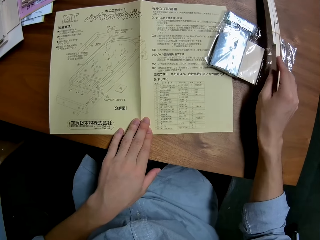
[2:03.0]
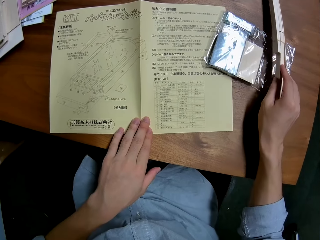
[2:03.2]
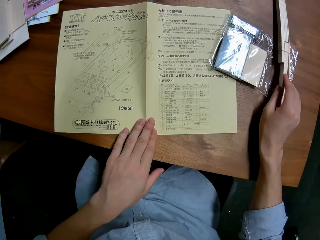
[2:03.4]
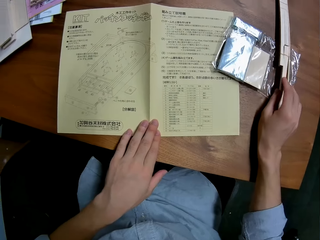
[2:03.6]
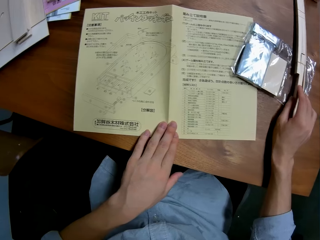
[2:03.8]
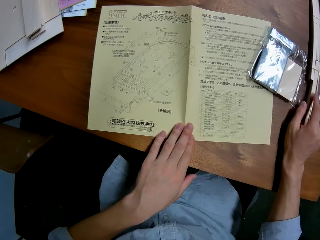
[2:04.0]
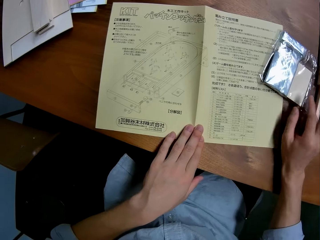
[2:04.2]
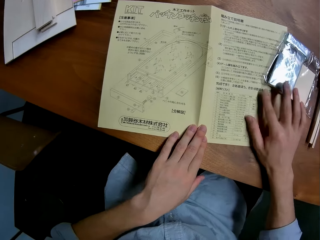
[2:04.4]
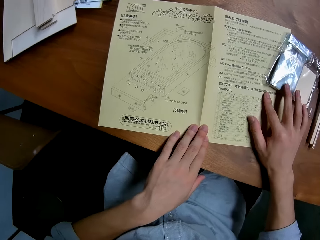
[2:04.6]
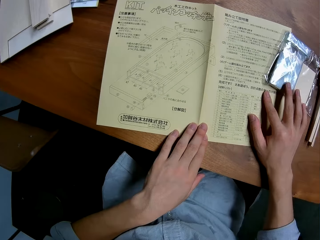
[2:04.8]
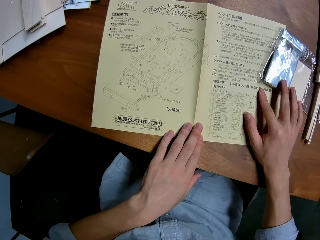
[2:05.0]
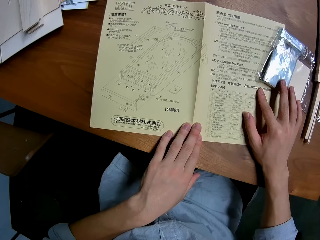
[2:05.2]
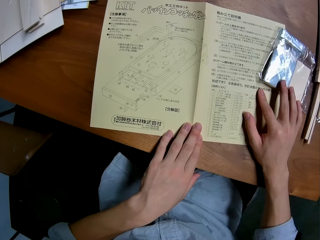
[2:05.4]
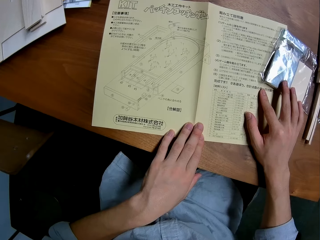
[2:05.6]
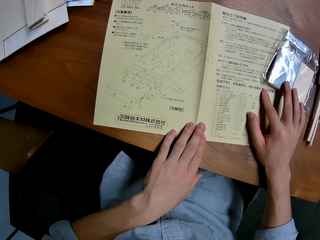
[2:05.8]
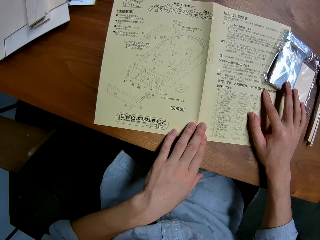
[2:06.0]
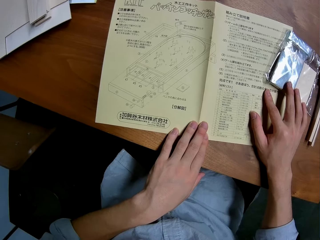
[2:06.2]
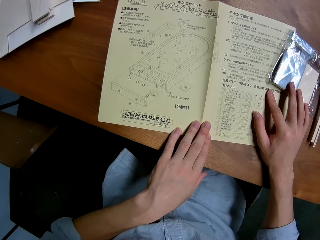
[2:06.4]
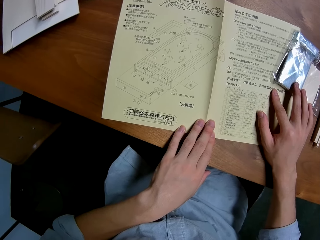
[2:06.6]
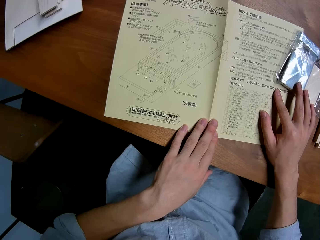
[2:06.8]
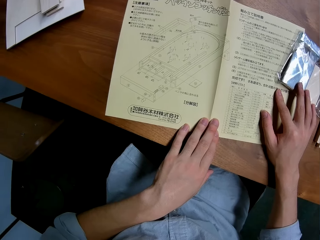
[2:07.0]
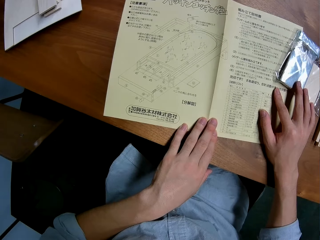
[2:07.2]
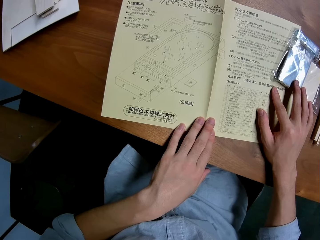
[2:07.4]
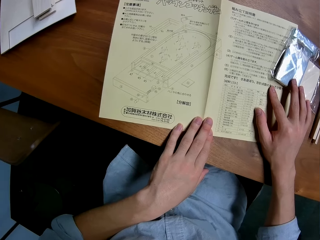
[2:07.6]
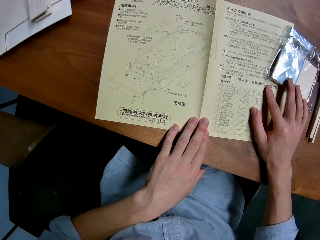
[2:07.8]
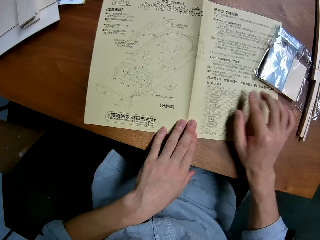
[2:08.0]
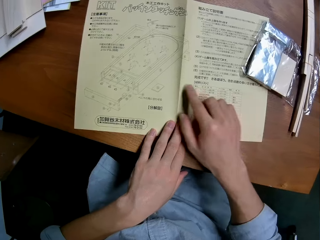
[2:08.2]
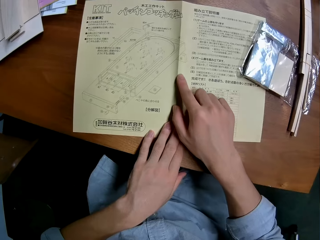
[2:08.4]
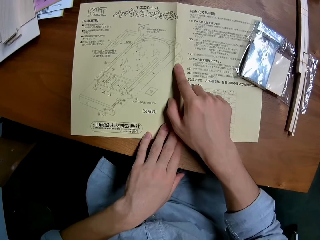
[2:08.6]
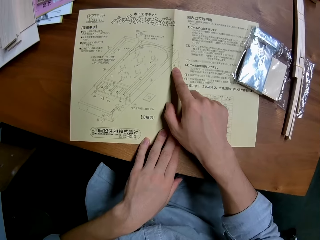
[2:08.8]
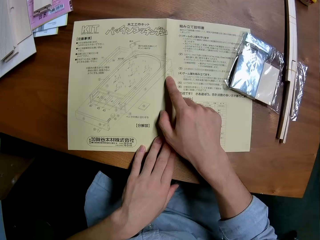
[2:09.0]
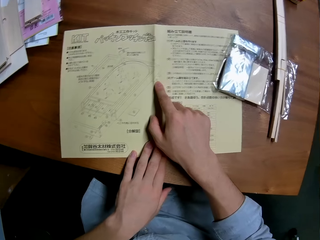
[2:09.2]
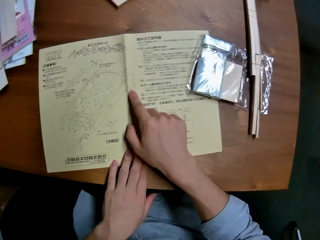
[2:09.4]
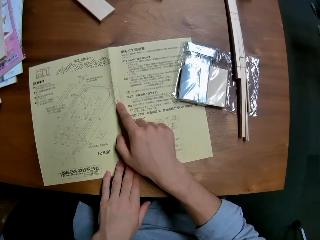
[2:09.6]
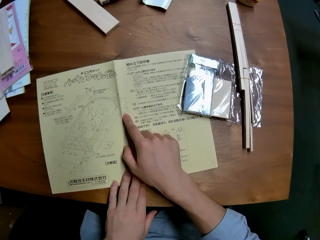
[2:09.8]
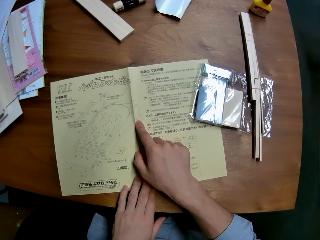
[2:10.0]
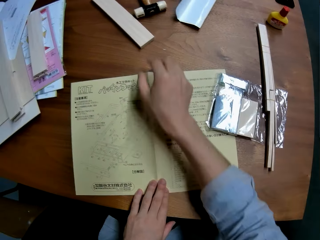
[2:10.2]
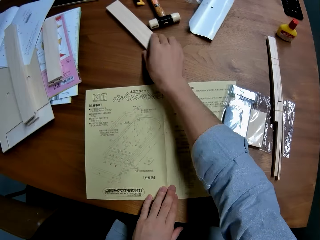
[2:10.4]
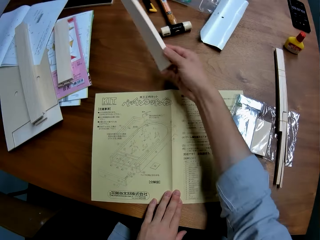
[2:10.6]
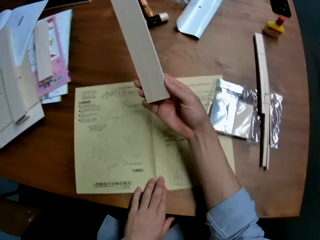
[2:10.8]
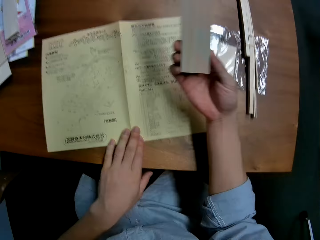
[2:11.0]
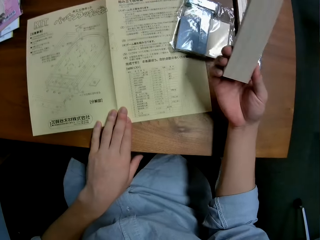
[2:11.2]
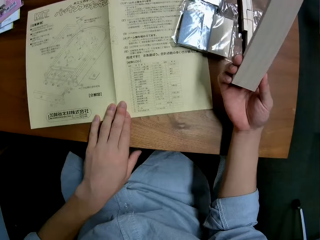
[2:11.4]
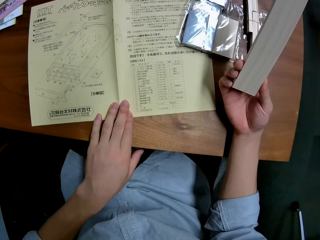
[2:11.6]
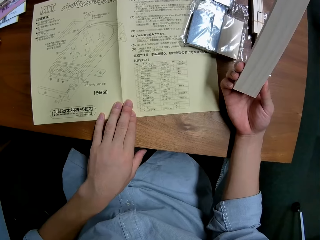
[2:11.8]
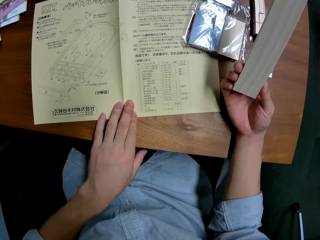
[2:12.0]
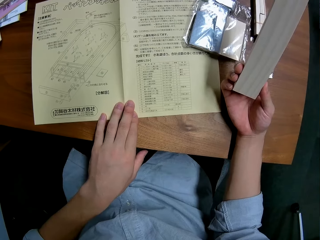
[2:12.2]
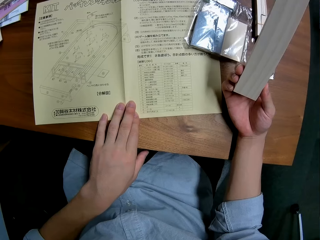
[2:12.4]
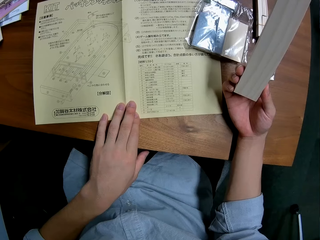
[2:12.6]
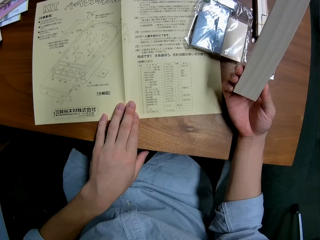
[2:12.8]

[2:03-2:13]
The camera wearer moves pieces of wood. He points at a diagram on the manual with his finger. He carries a wood from the table. He picks a piece of wood.

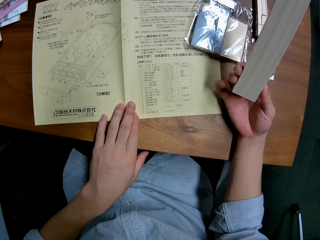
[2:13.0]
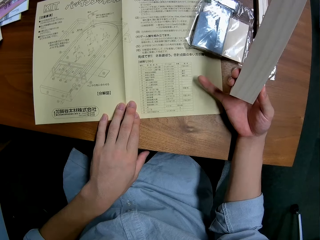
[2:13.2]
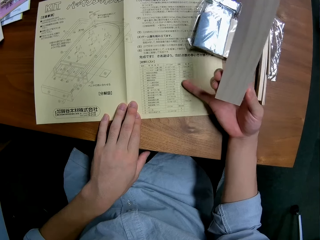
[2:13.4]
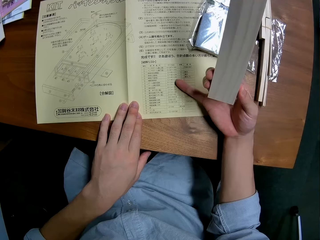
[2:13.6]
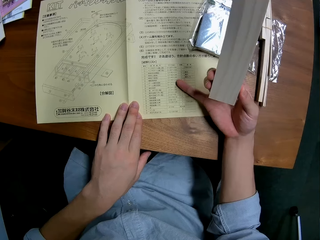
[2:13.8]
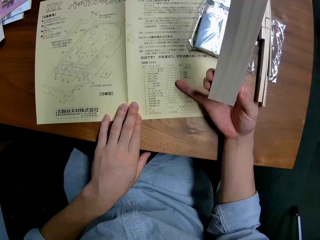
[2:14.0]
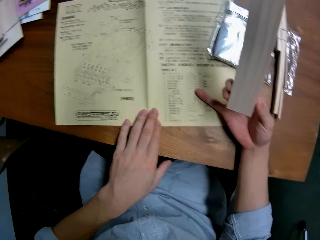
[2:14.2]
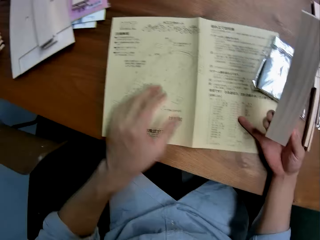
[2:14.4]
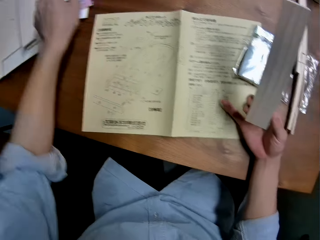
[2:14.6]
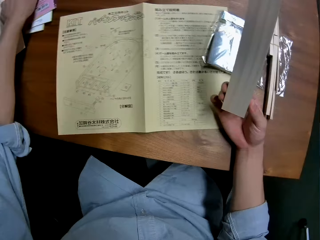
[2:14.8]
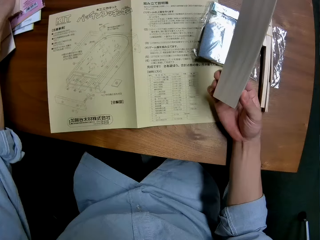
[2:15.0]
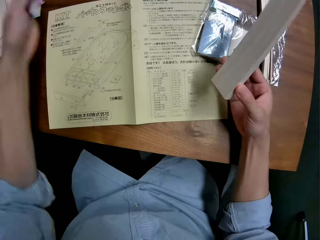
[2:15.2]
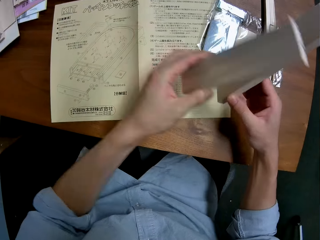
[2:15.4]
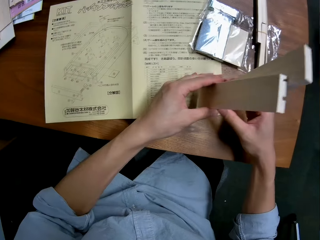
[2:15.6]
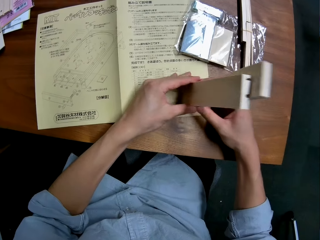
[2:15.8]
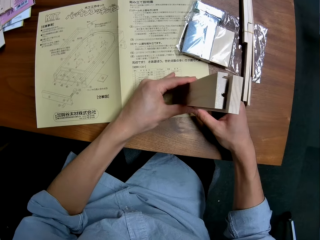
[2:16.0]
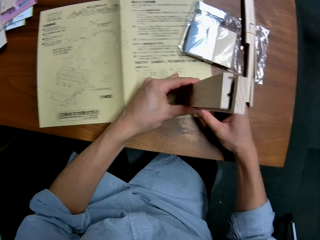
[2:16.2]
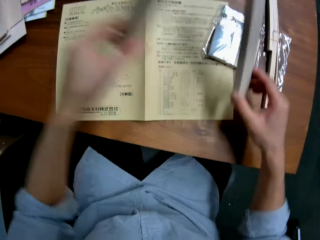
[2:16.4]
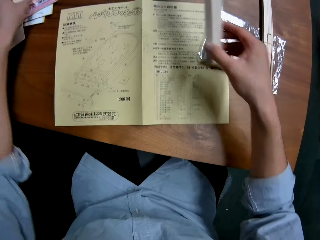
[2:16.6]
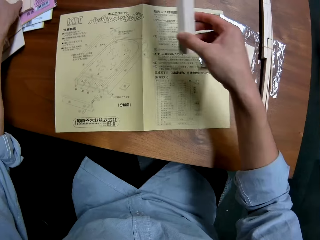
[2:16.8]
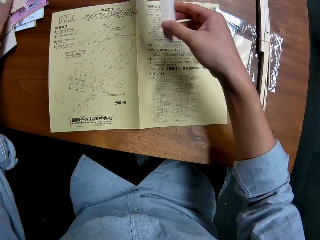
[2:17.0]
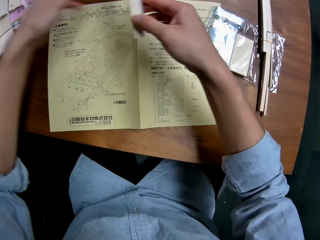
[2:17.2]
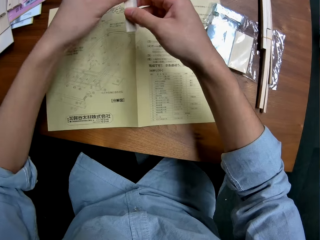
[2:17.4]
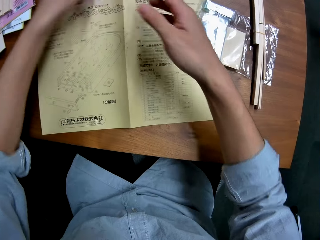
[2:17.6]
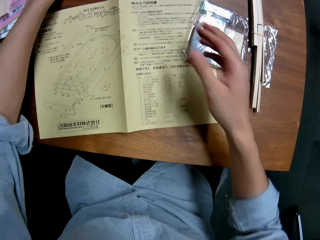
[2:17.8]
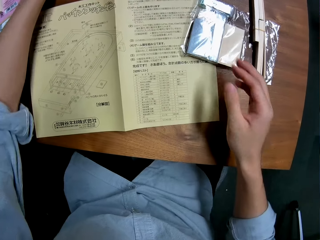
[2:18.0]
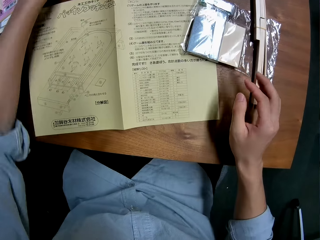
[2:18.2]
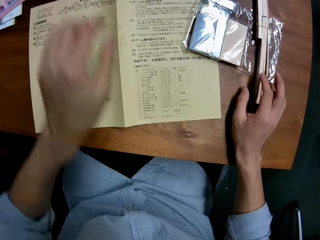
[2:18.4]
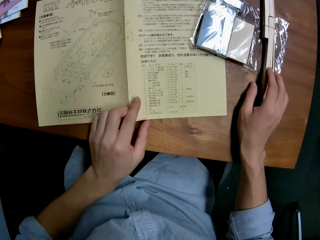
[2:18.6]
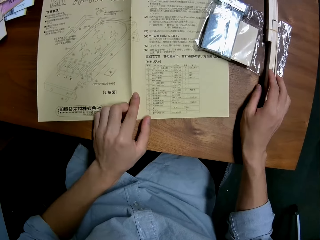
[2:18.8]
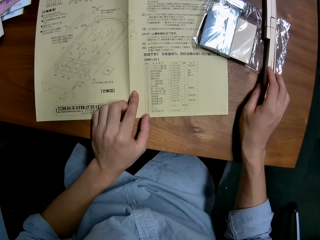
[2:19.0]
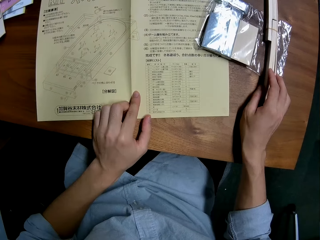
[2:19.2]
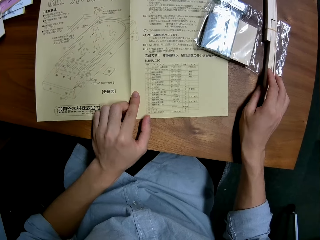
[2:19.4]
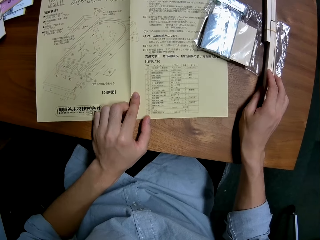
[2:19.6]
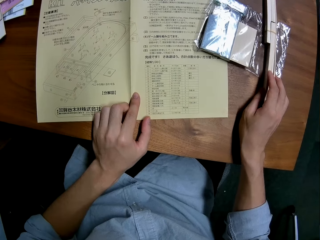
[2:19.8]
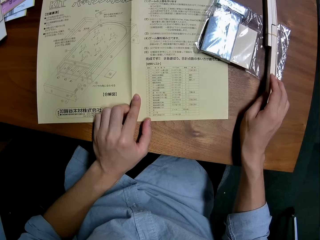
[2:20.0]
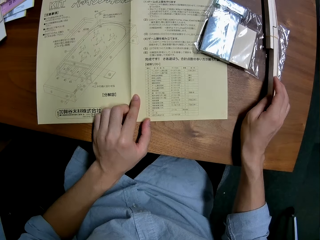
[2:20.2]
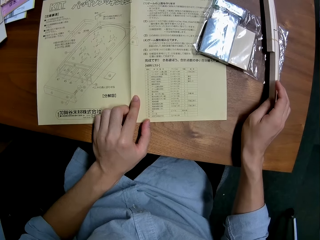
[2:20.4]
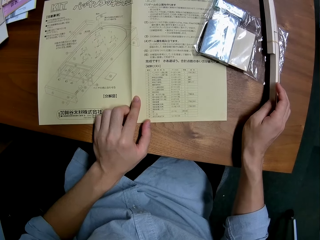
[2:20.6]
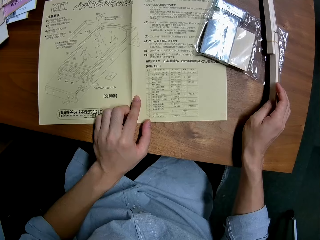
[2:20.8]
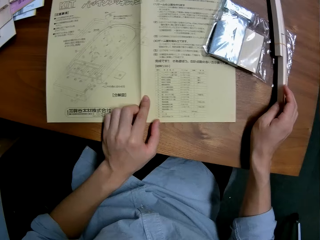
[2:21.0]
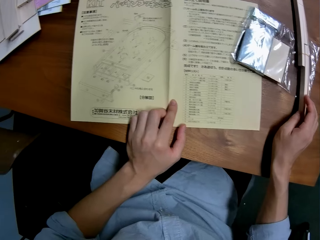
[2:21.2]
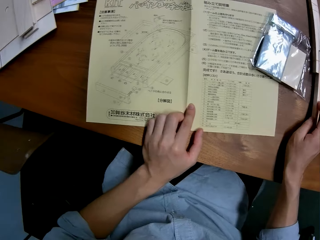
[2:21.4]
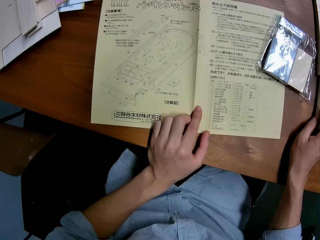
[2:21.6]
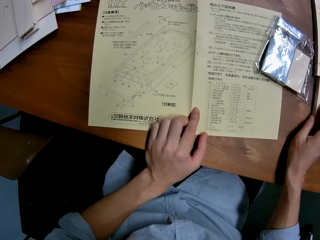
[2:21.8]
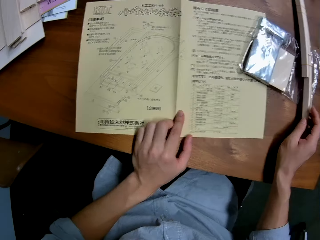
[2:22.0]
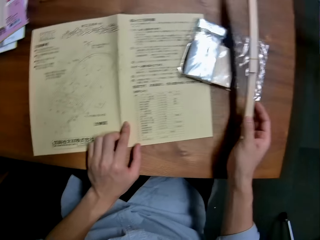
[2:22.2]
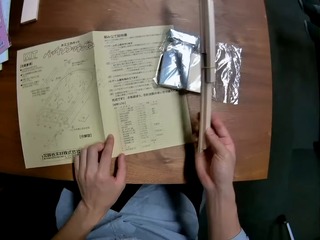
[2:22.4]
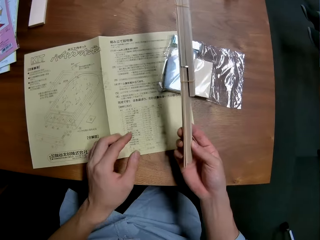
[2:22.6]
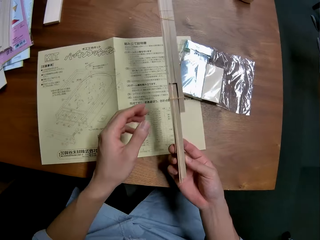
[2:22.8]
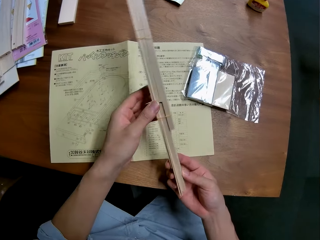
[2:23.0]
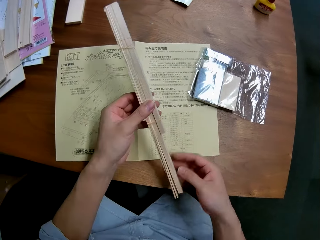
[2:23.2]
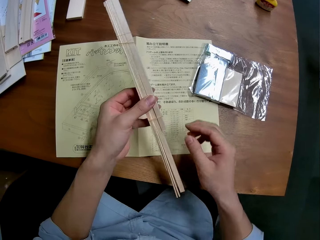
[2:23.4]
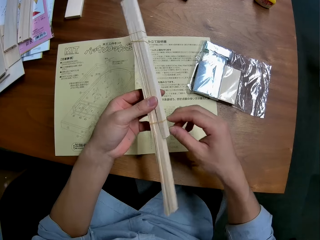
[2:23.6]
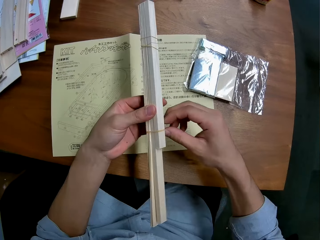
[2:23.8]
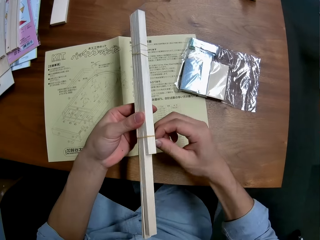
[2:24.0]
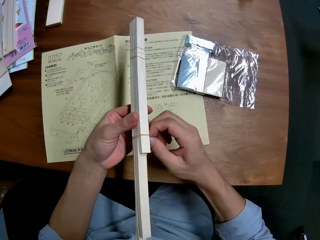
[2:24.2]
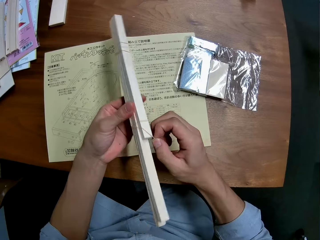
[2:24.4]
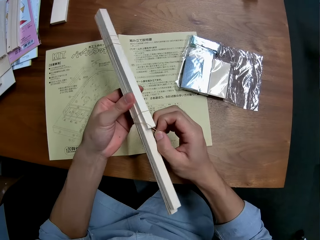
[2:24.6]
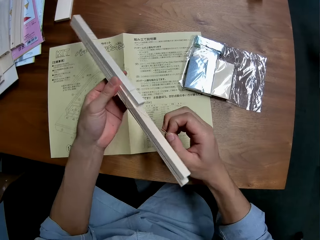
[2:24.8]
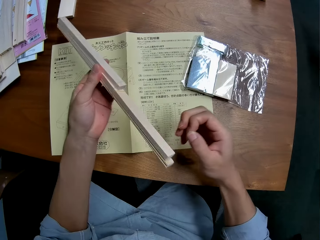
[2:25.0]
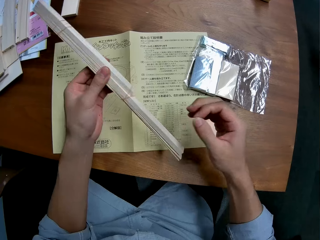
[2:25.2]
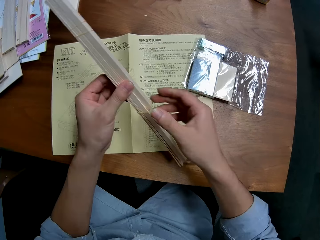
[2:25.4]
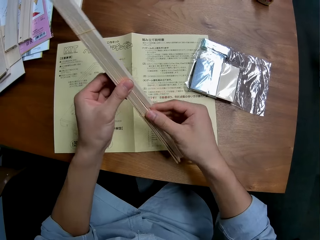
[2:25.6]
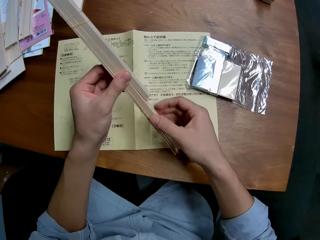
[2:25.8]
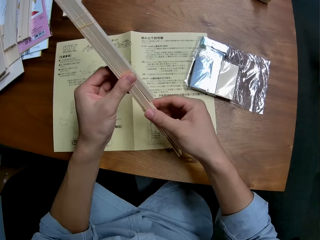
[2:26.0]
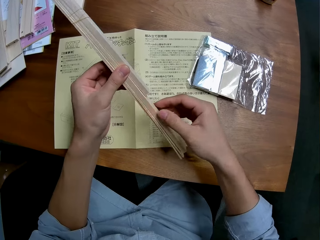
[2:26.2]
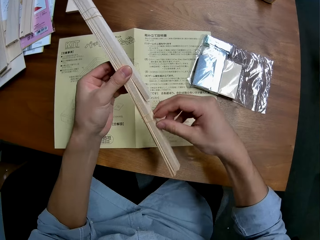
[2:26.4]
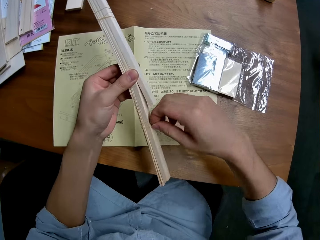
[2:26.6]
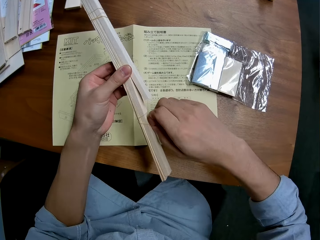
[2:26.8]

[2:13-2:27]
The camera wearer points at a diagram on the manual. They pick a piece of wood. They measure the pieces of wood. They join both wood together. They put the pieces of wood on the table. They carry a wood from the table. They pick a piece of wood. They remove the rubber band holding the woods together.
